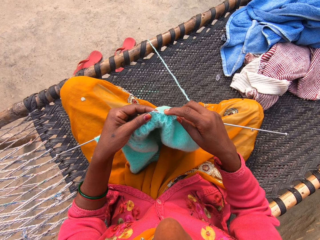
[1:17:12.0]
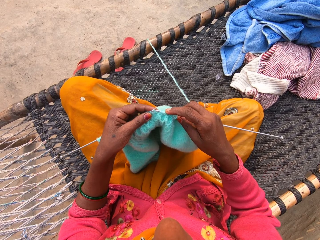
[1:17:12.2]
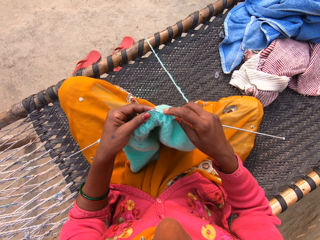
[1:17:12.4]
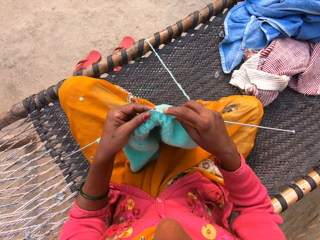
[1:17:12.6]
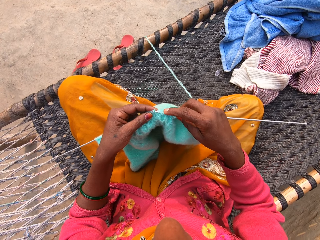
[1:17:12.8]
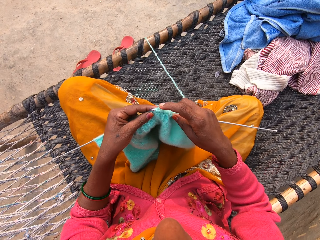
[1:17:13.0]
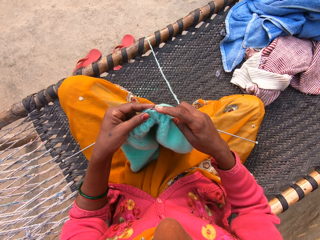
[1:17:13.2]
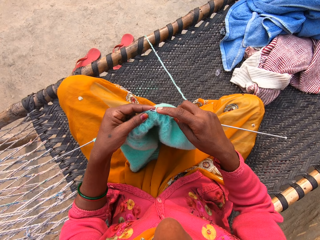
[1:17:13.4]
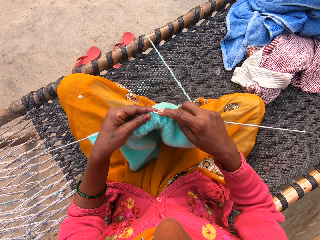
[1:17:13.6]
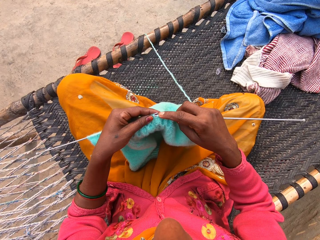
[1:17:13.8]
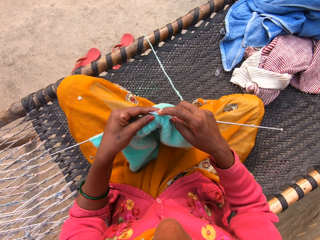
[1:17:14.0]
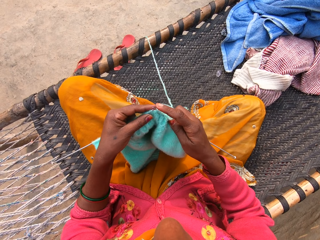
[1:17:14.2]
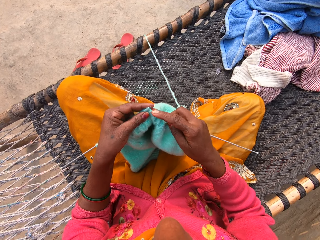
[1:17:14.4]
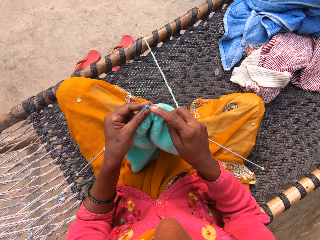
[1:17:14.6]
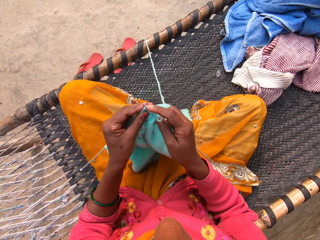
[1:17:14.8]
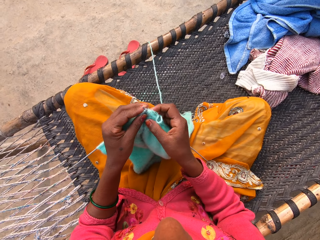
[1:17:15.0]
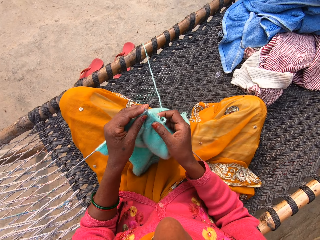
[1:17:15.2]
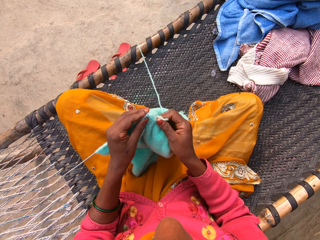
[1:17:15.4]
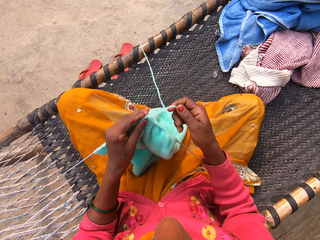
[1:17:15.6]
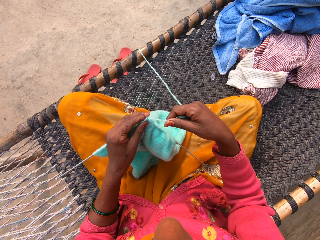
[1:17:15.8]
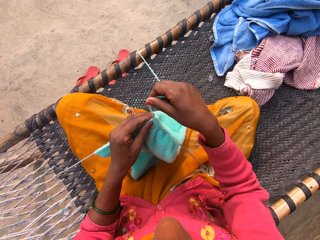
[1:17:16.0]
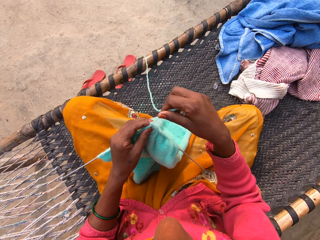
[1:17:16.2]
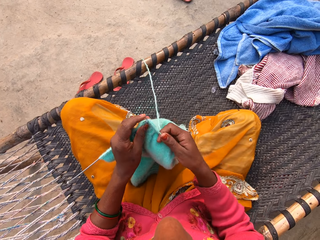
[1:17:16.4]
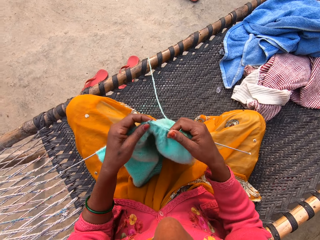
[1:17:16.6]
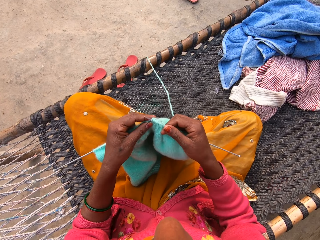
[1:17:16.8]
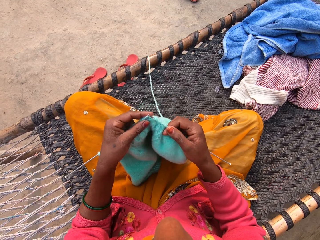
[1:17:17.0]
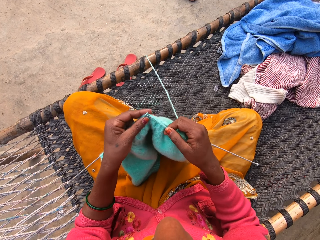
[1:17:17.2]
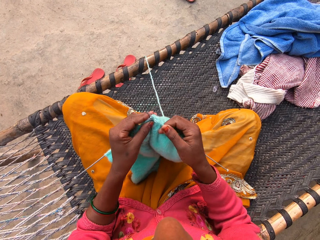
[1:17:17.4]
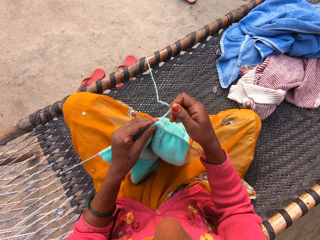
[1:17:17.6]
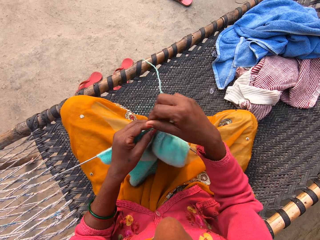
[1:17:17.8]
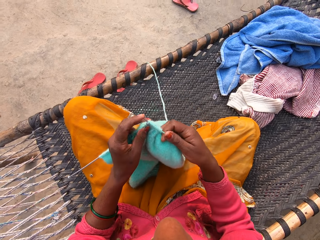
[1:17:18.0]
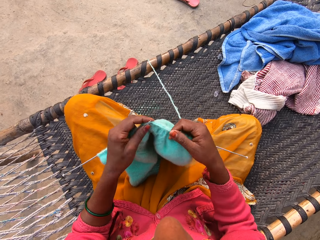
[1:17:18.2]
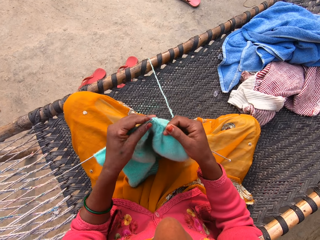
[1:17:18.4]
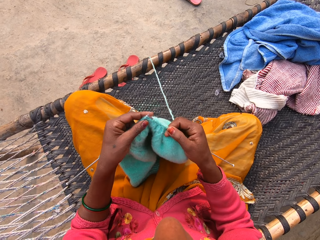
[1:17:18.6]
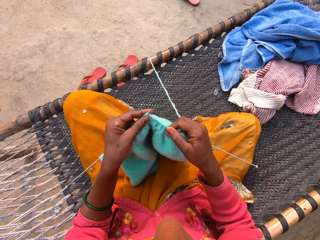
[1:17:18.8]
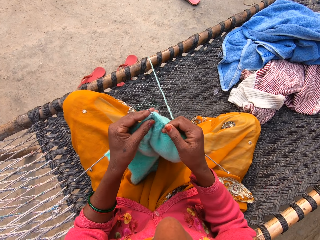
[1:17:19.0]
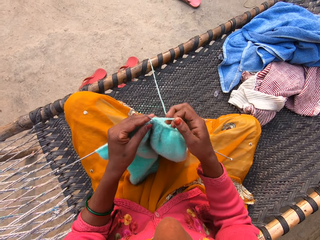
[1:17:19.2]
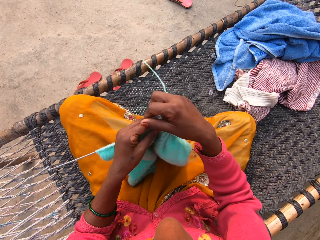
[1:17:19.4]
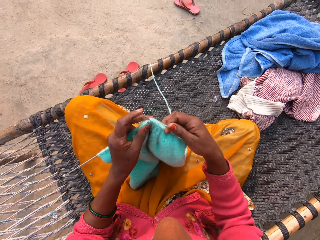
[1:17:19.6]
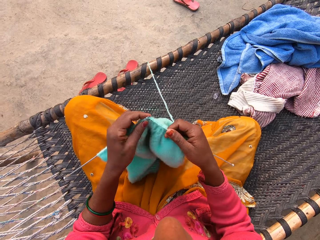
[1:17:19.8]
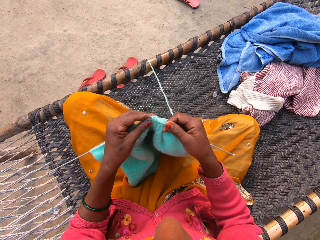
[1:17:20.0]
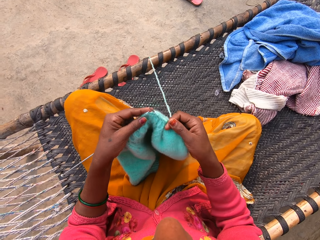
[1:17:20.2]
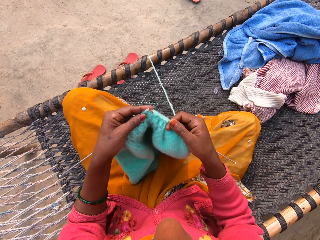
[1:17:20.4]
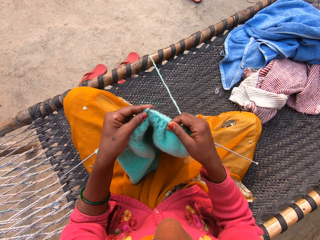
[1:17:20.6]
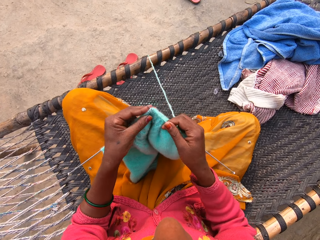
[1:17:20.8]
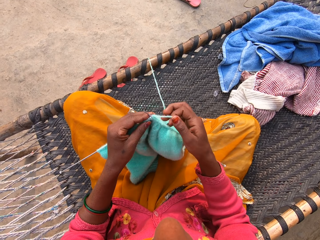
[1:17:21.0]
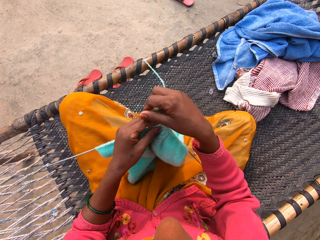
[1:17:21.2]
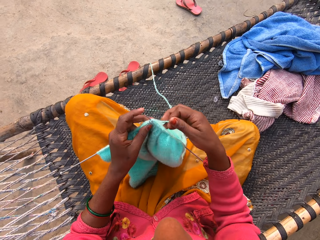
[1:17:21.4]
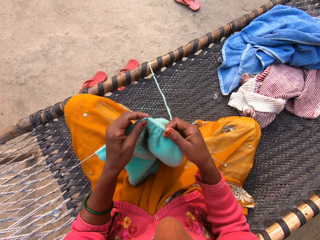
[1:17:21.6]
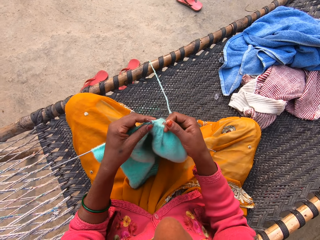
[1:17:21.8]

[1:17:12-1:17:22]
The camera wearer knits a cloth.

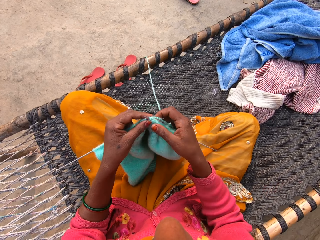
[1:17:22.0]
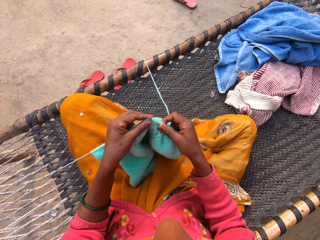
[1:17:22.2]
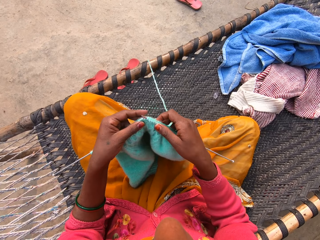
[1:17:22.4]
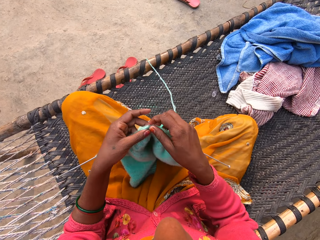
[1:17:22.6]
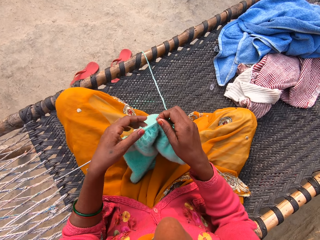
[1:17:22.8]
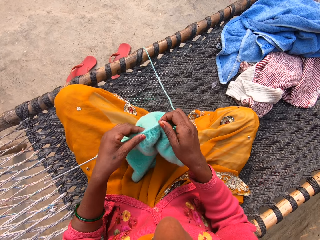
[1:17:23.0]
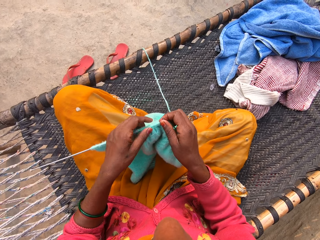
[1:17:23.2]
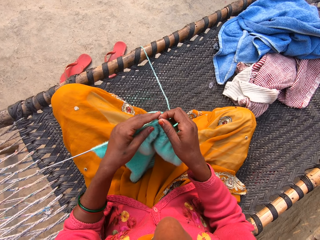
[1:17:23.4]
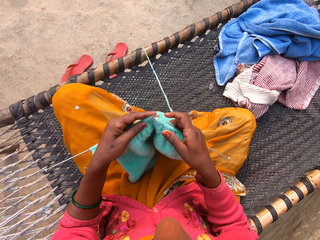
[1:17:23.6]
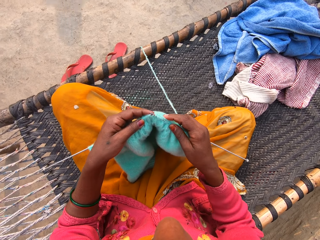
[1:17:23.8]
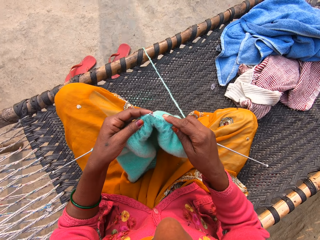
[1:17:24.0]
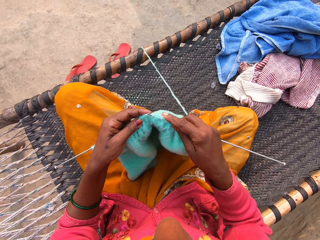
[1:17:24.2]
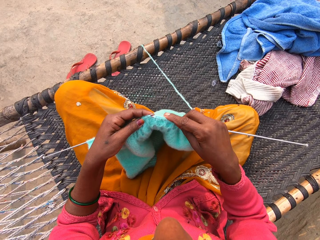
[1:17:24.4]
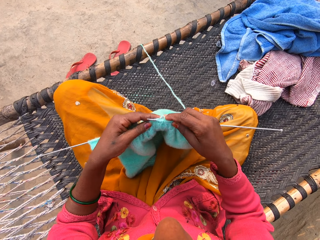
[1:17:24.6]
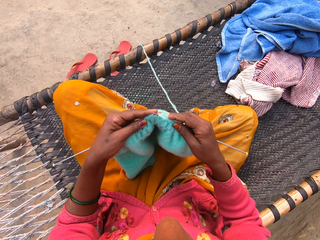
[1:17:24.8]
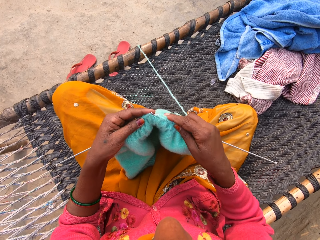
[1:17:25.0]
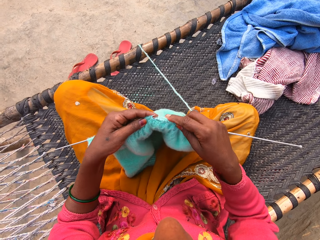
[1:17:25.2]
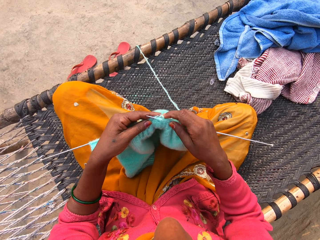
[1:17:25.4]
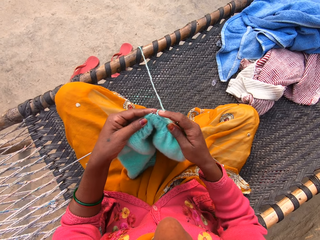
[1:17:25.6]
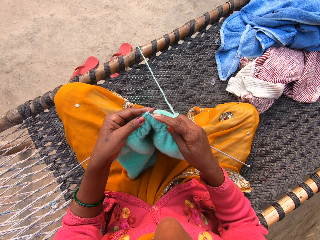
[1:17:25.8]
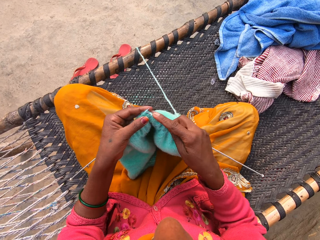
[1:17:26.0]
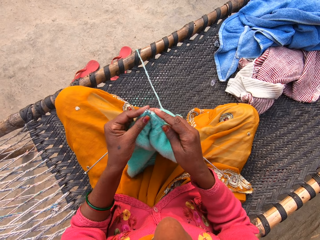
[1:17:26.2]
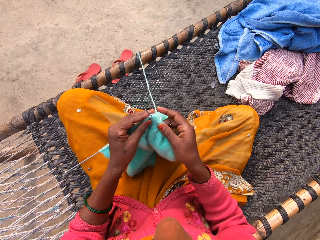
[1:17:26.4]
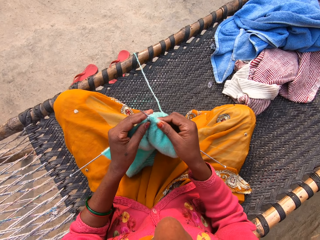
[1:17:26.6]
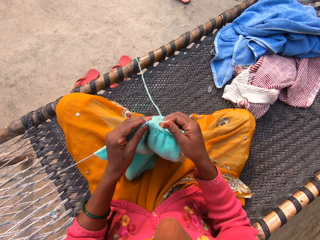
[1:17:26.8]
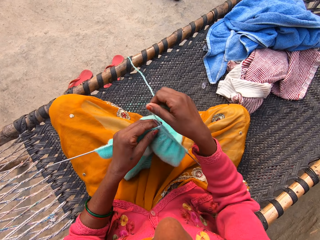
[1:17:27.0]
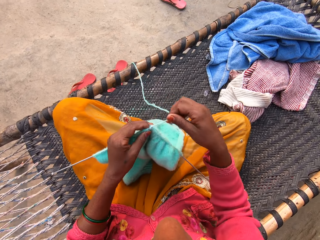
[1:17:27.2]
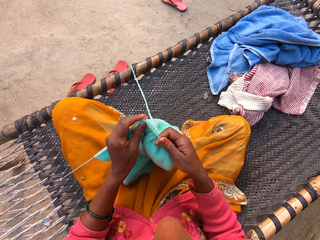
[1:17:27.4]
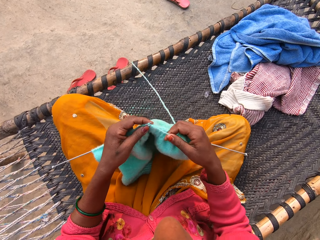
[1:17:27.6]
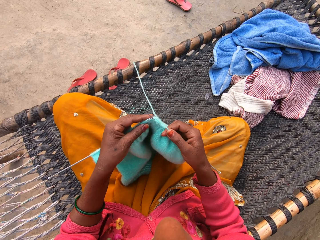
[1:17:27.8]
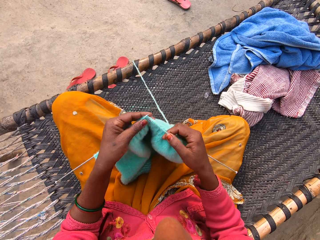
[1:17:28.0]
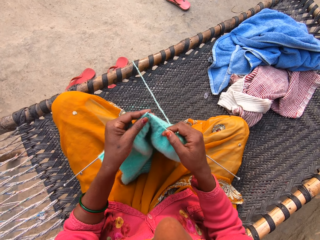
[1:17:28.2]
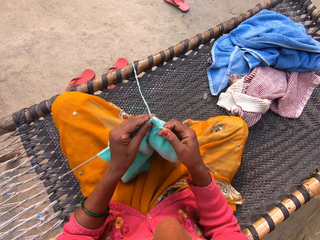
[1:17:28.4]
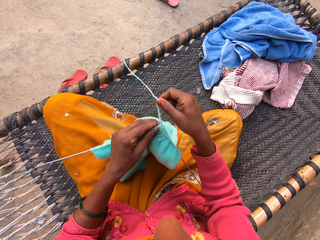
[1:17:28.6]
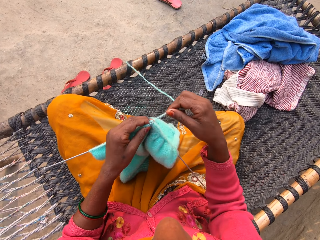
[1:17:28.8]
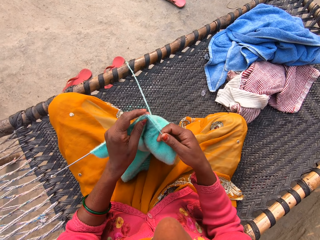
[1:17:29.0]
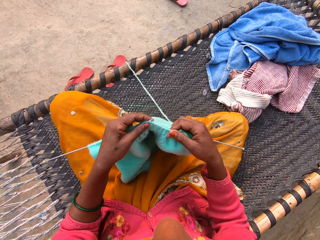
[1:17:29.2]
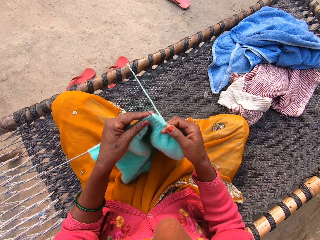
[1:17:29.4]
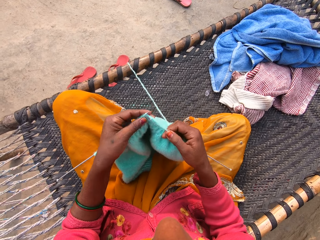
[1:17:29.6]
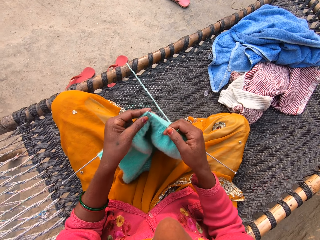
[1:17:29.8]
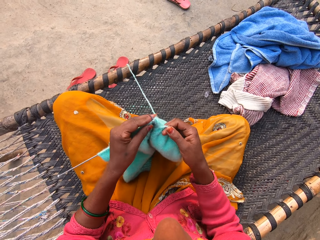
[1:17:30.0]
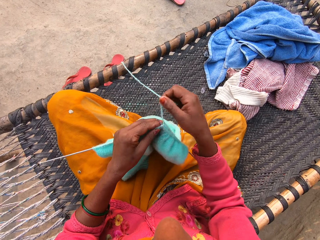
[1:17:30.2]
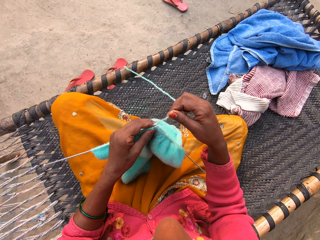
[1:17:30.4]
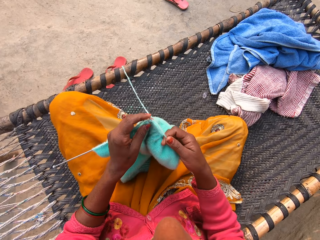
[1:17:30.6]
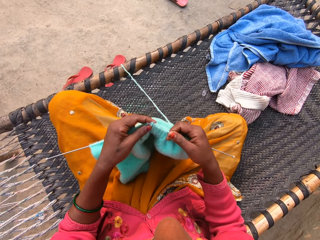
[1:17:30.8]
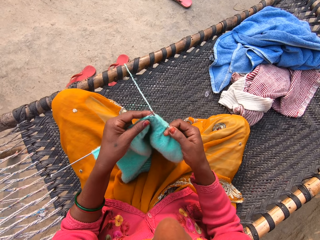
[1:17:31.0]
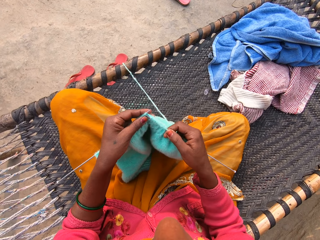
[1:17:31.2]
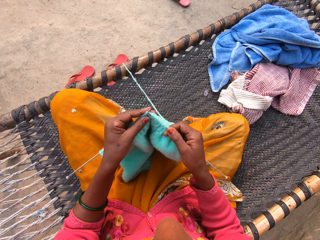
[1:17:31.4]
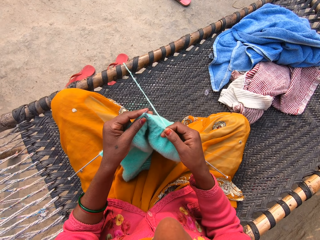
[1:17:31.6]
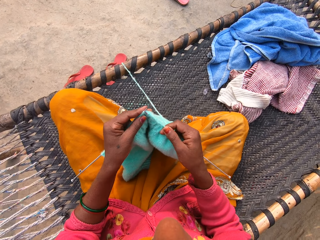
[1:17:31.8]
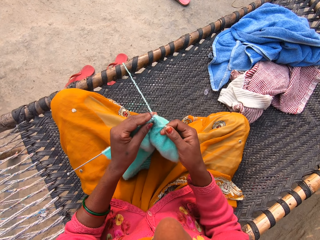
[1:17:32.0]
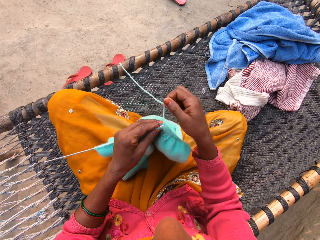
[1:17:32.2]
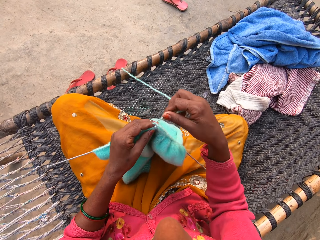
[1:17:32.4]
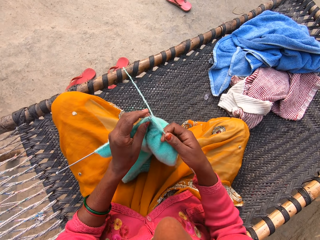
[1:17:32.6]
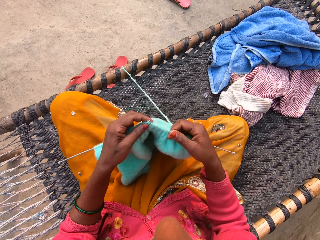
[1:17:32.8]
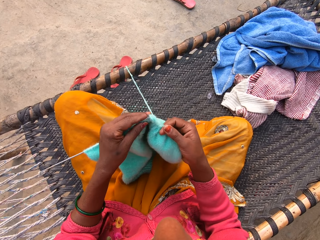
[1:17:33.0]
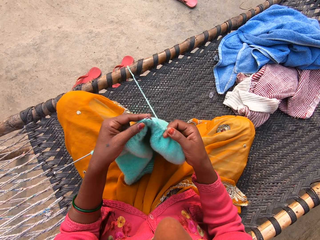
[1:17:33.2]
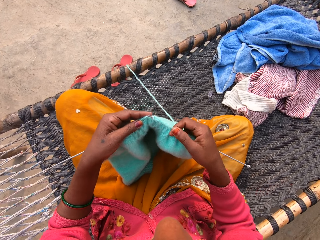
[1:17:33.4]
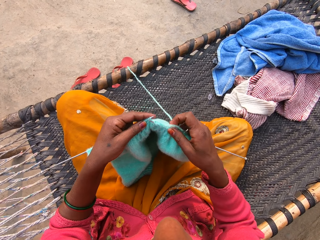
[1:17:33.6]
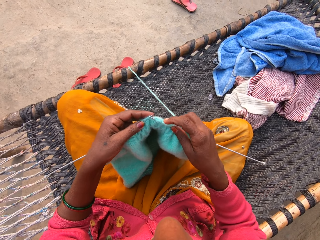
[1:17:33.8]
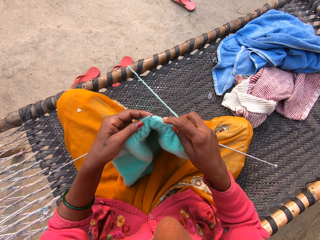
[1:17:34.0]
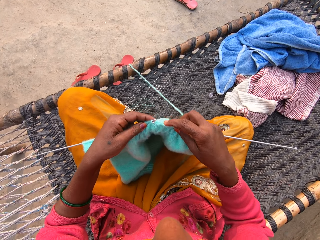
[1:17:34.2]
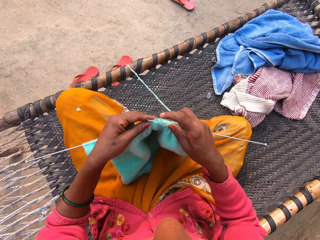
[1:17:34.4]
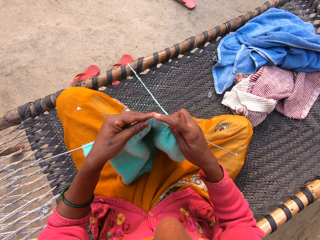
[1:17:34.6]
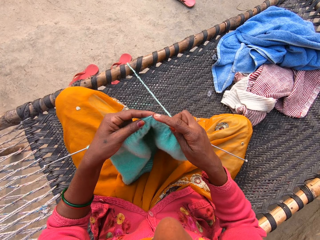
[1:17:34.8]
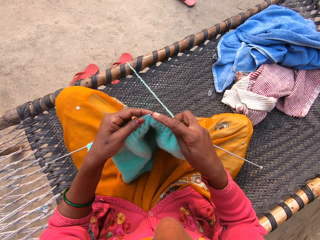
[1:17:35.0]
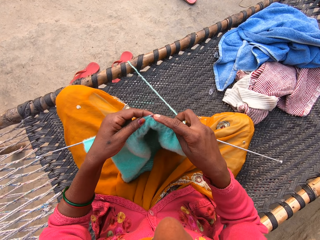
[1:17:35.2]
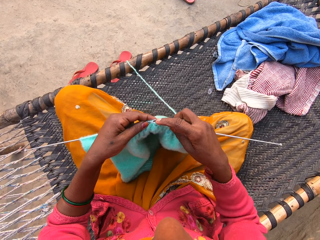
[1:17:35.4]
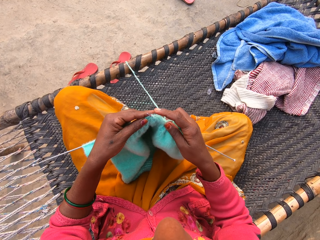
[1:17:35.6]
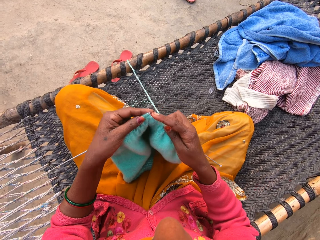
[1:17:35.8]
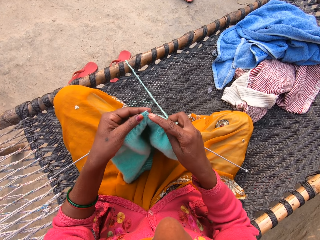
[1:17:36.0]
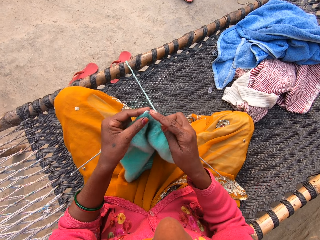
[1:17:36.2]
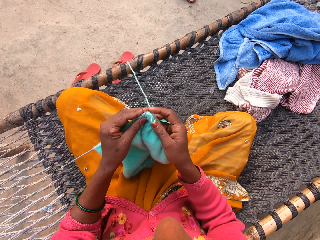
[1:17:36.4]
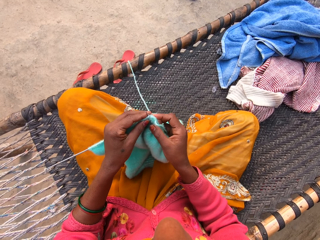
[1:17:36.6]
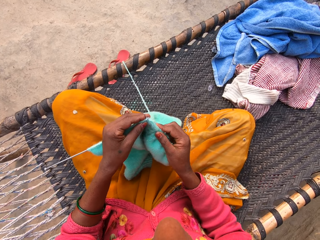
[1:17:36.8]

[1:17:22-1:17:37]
The camera wearer moves a cloth along a crochet. They knit the cloth.
